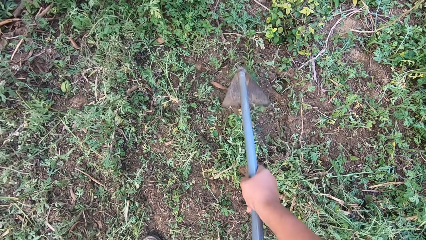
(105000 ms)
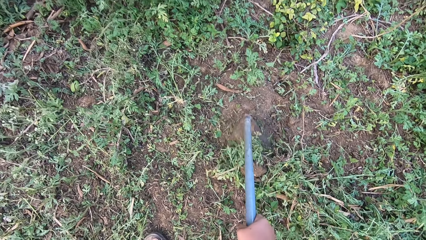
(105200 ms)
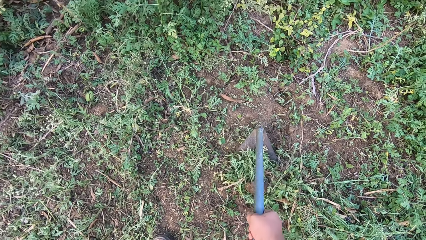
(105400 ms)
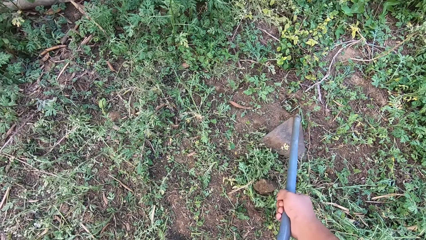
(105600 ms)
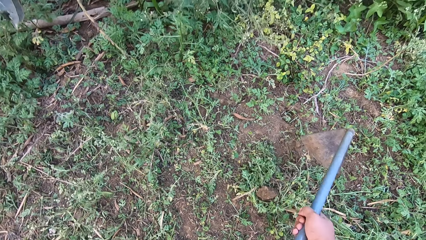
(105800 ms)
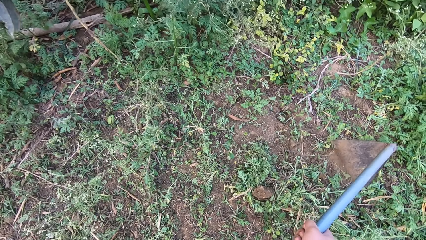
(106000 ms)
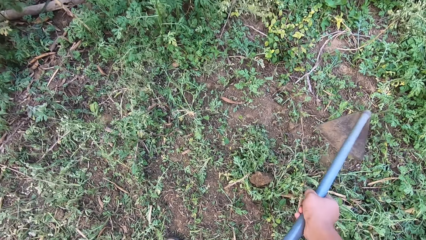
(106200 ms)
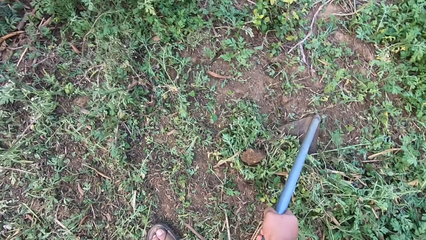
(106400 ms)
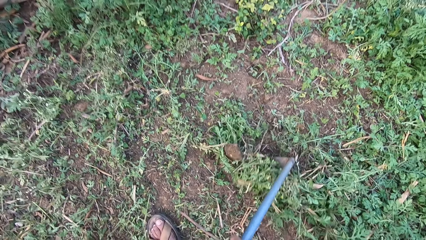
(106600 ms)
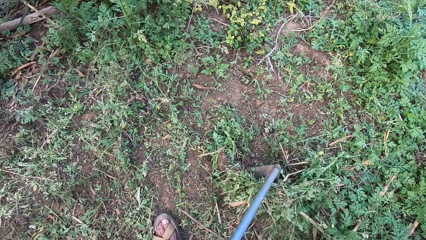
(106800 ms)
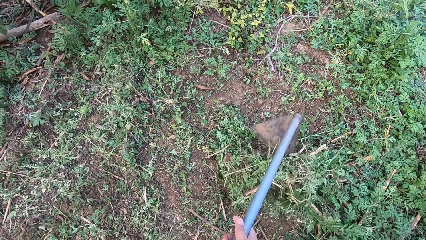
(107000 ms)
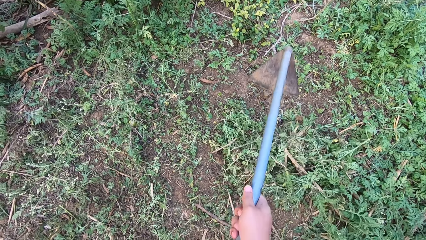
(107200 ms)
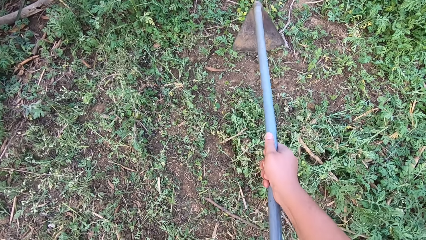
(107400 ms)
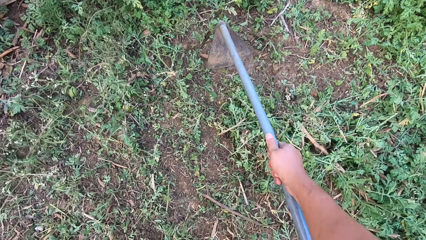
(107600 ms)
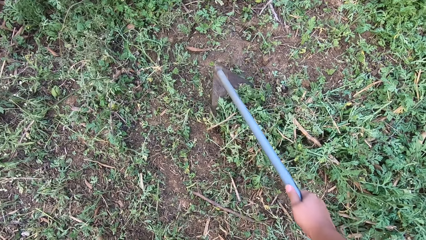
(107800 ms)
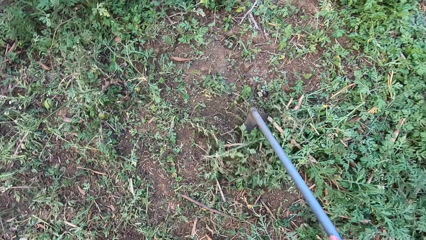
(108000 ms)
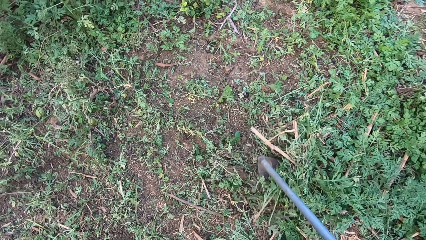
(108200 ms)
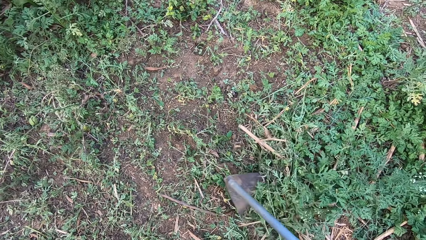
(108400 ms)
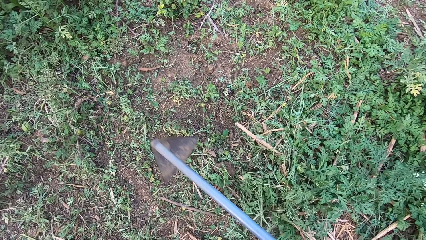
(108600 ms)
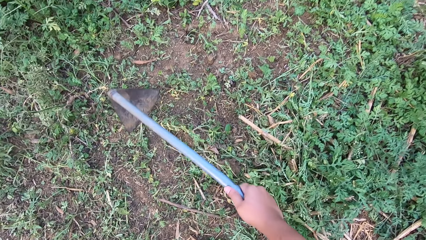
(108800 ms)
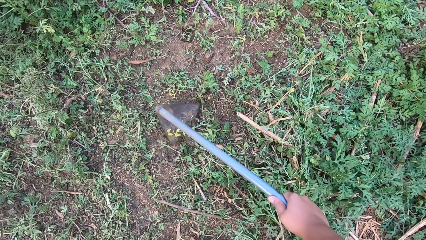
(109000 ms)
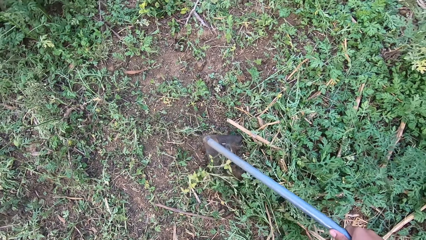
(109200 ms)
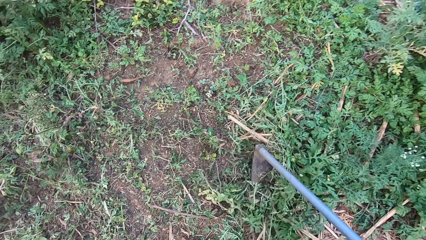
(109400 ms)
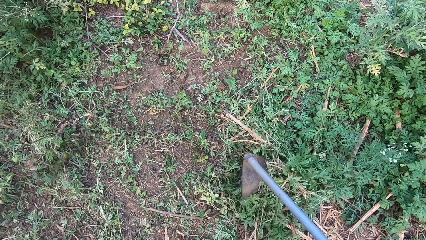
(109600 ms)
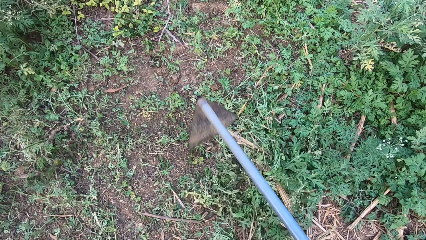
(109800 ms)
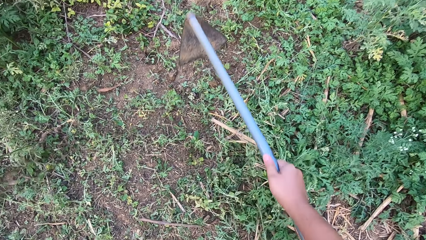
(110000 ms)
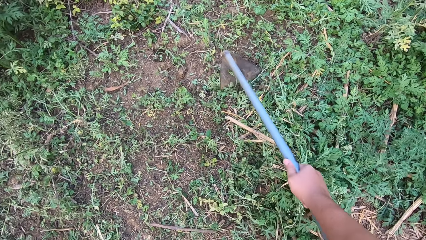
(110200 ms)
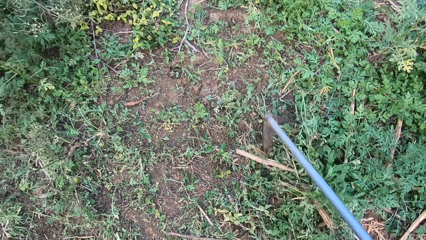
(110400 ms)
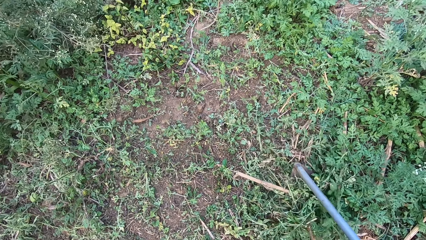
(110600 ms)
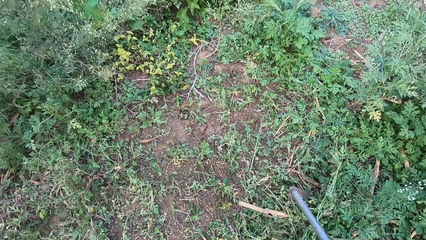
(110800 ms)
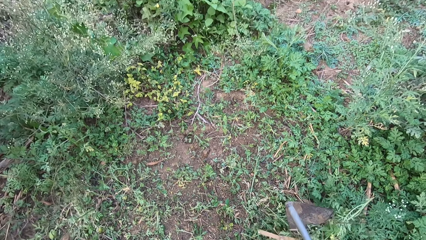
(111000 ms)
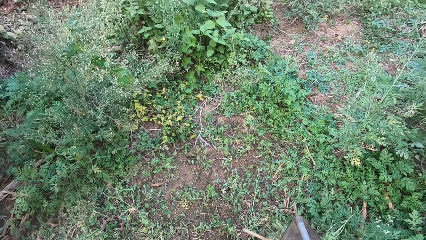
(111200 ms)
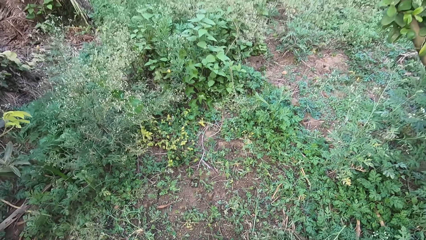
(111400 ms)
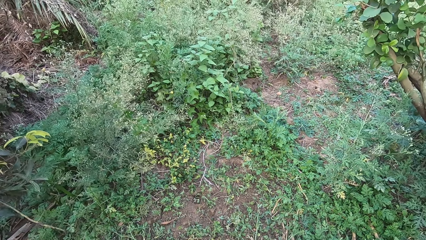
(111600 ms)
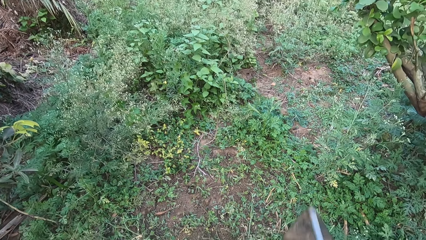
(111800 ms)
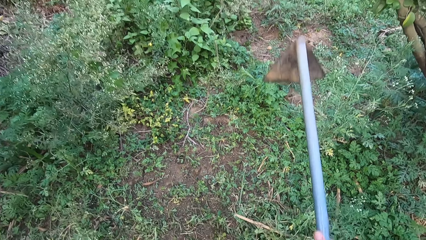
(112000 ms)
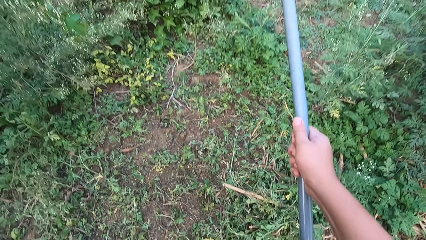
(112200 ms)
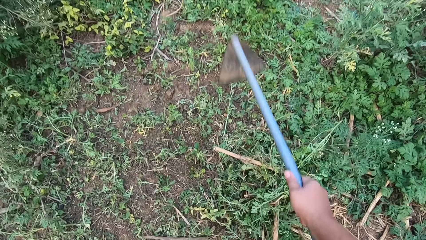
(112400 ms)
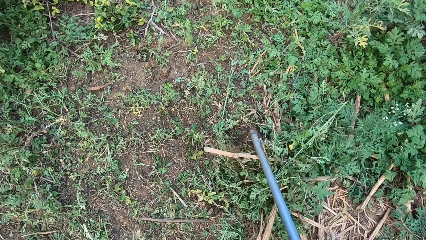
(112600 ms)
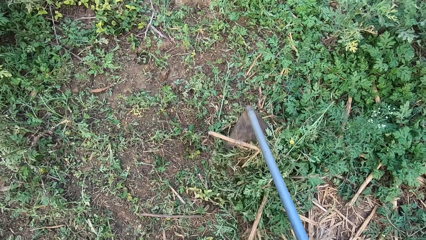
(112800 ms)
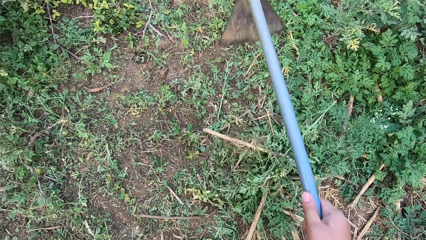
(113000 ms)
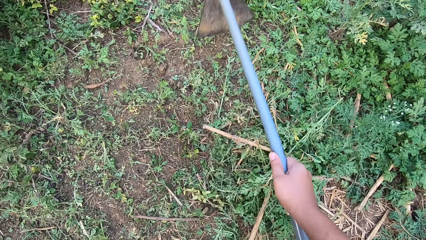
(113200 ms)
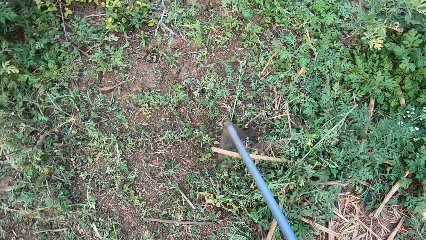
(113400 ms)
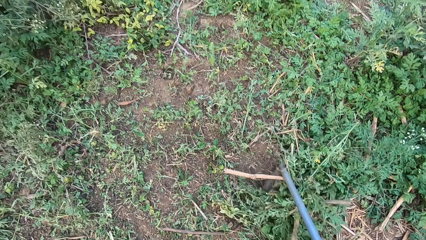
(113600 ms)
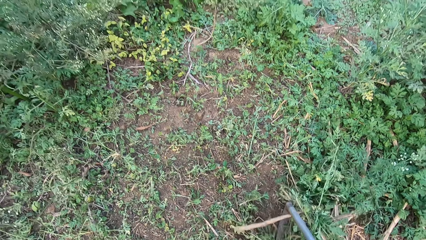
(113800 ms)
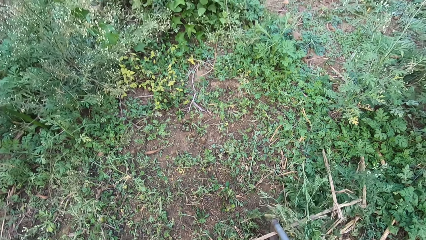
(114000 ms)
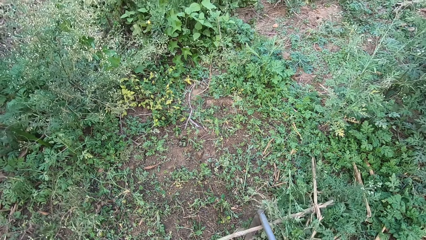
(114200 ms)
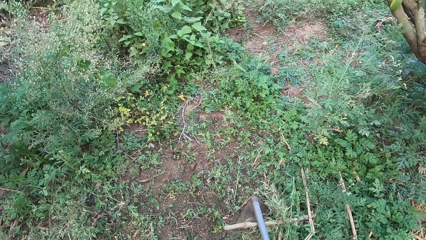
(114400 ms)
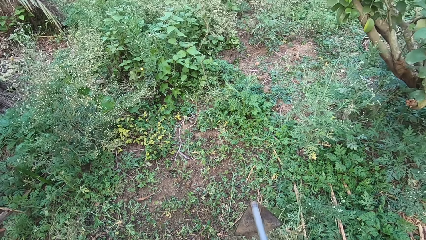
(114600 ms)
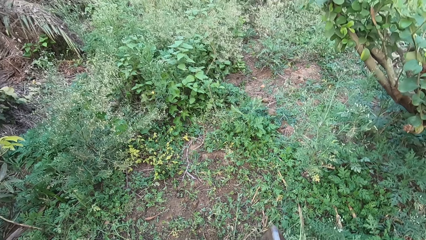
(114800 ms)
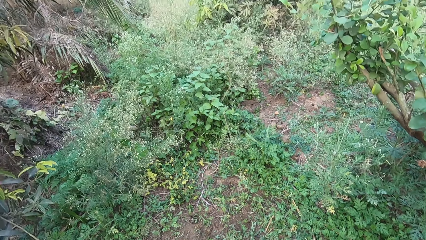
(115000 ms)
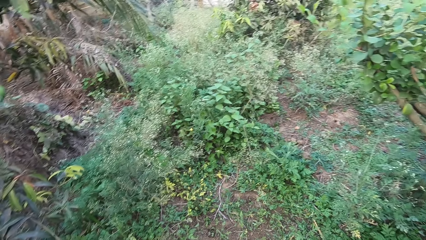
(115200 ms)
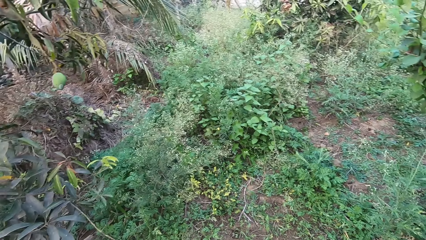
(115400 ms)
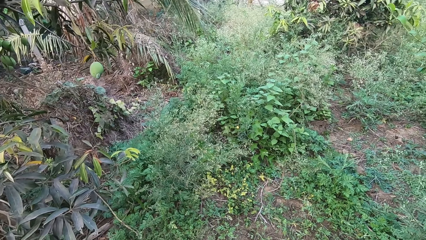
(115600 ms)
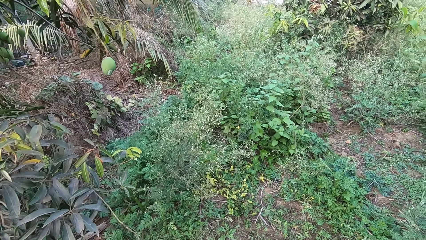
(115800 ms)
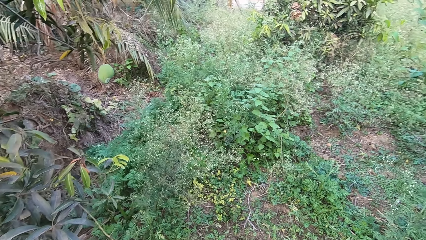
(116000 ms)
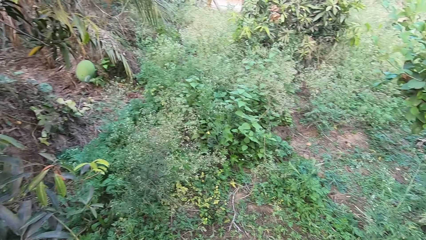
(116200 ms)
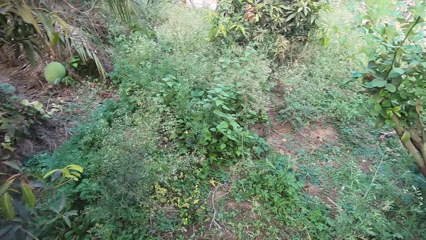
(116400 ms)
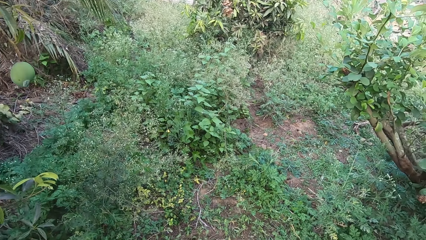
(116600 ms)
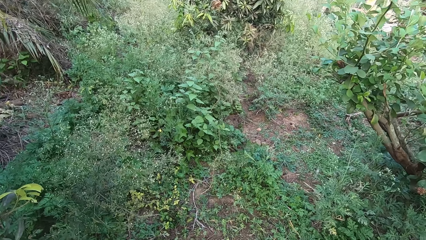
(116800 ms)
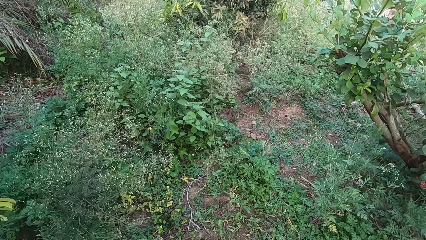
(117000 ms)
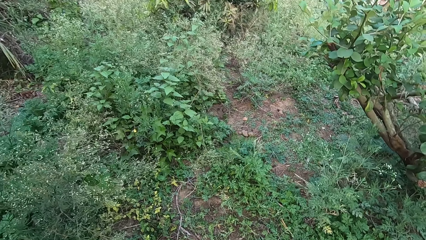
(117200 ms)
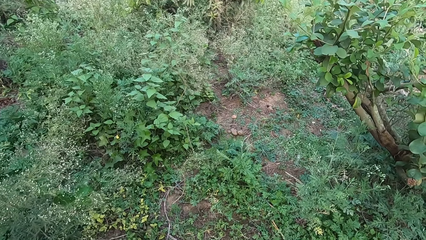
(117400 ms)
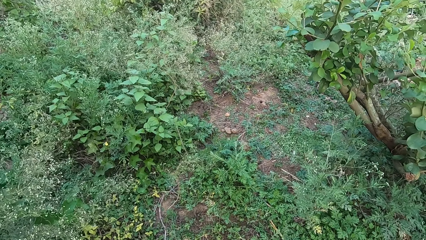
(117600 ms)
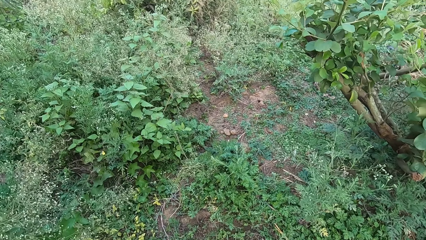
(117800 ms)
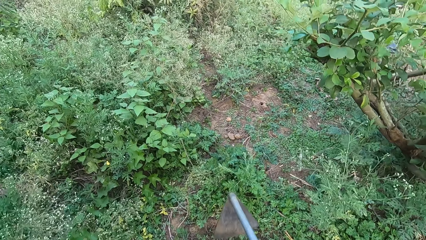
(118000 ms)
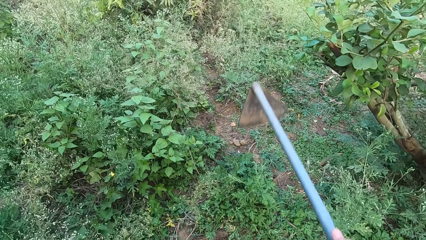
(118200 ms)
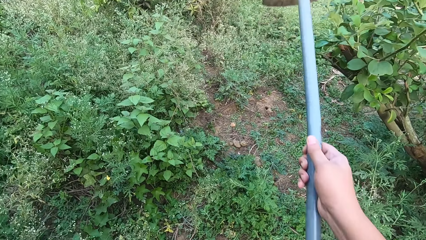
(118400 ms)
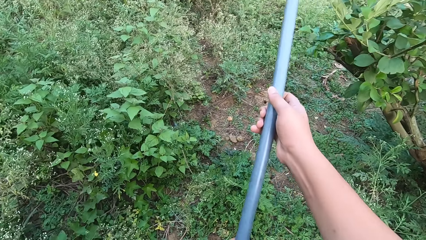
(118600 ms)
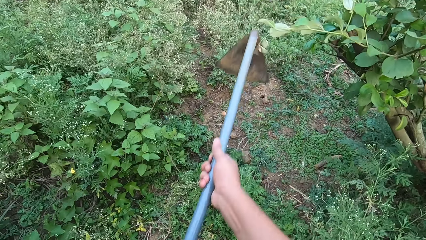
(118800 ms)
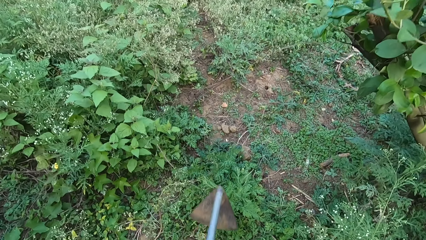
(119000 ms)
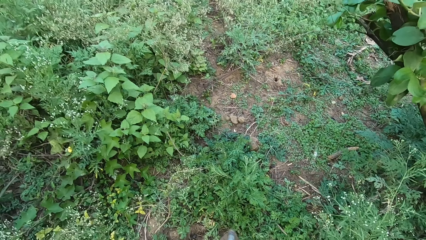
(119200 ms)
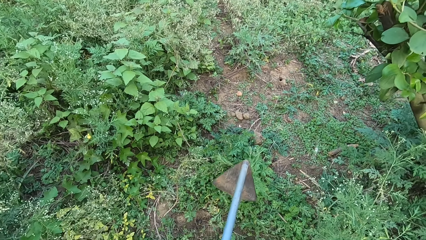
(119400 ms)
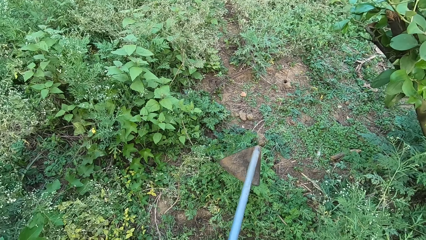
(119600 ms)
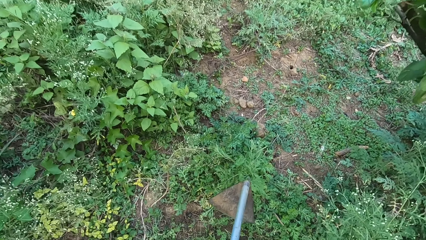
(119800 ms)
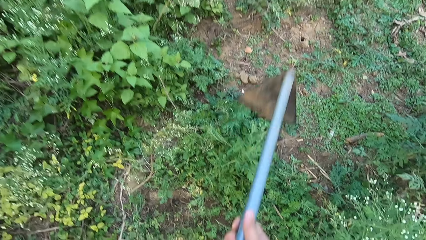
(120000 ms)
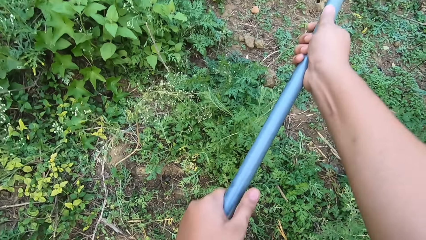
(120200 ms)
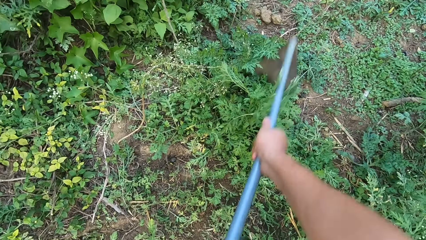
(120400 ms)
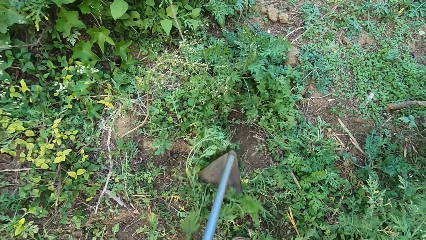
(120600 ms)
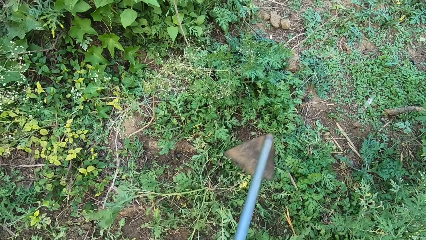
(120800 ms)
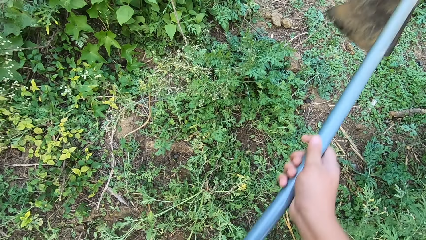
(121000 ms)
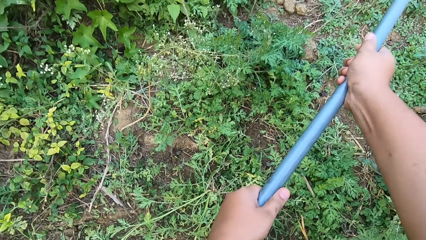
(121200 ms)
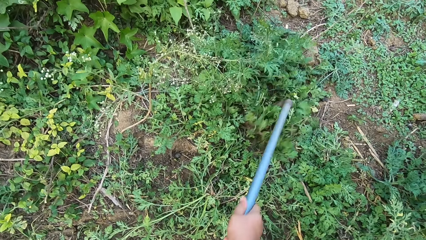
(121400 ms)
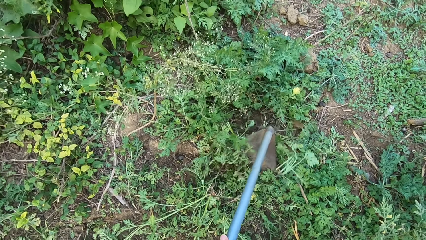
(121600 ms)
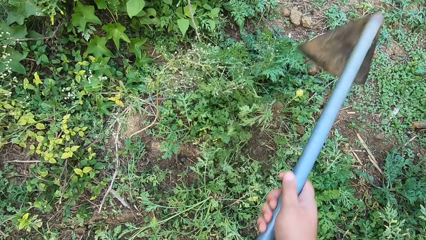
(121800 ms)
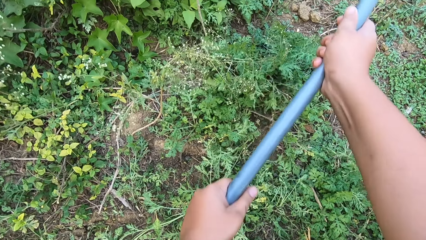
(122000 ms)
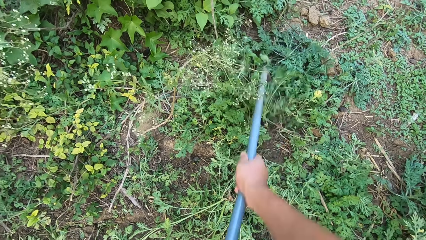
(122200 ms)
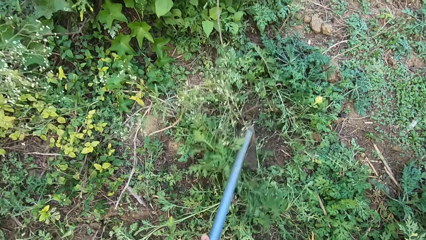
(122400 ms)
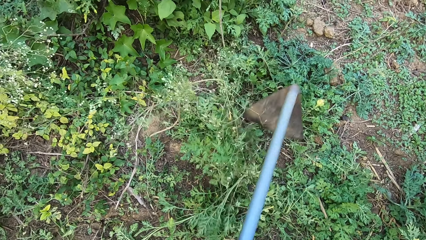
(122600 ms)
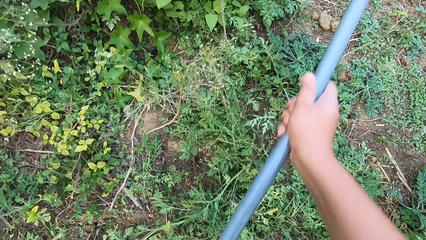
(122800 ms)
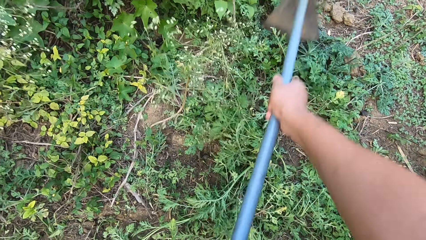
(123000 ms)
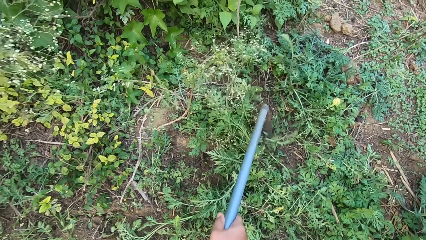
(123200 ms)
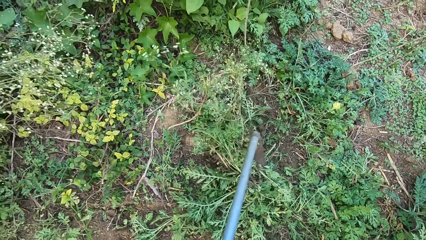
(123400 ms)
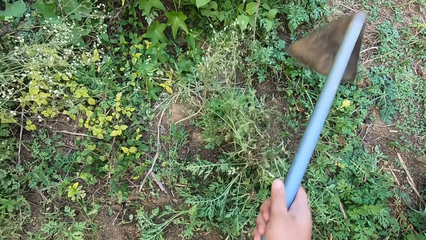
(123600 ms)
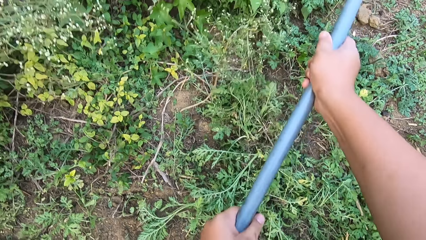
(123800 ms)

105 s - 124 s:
The camera wearer gathers the weed. They walk around. They cut the weed.
